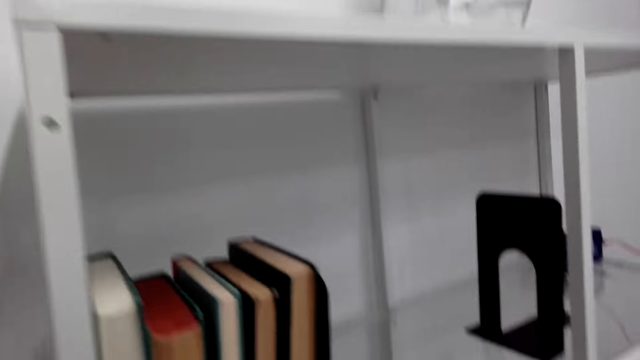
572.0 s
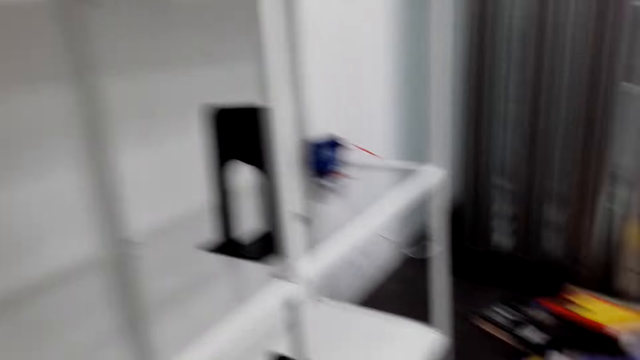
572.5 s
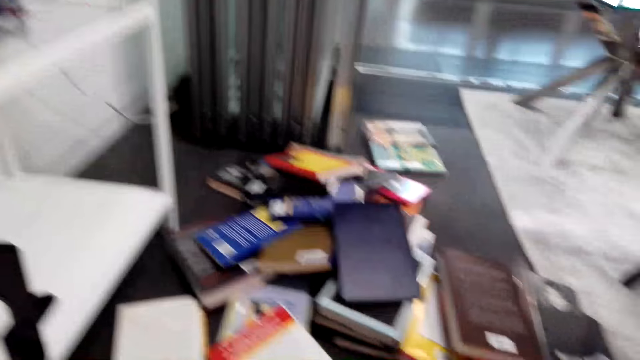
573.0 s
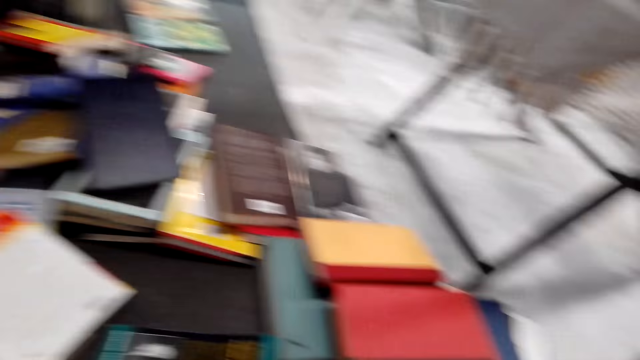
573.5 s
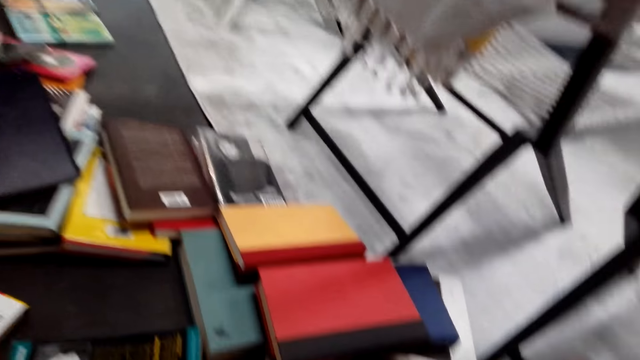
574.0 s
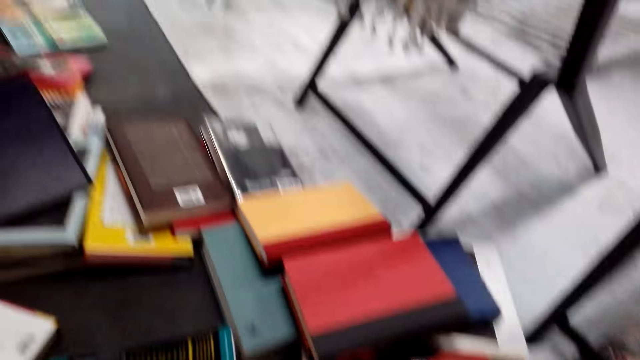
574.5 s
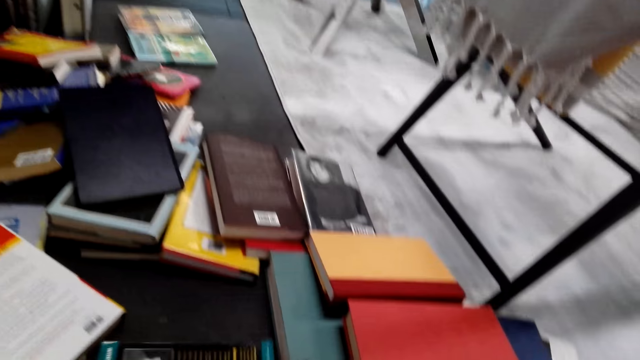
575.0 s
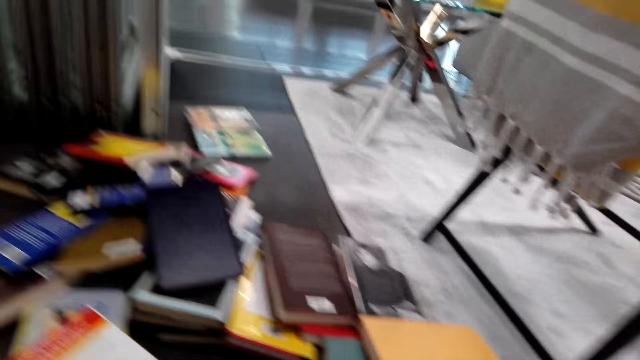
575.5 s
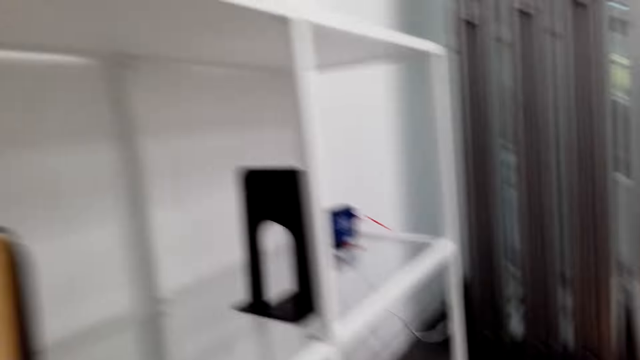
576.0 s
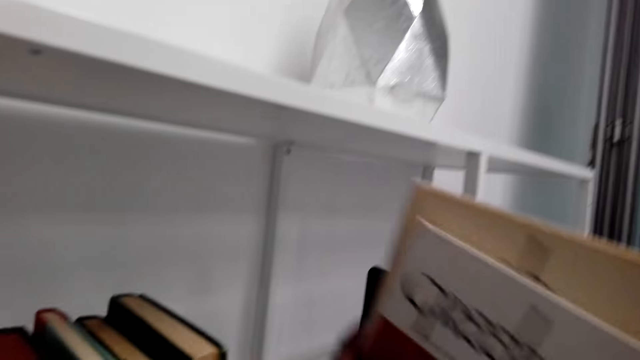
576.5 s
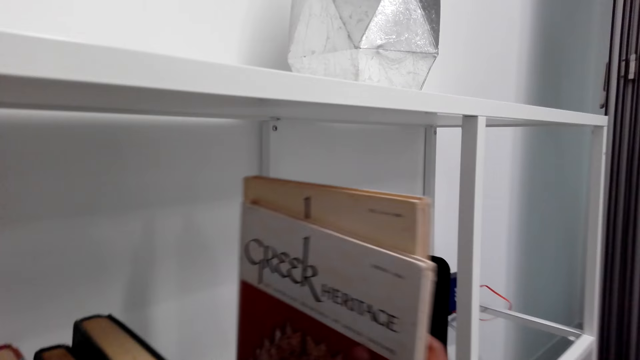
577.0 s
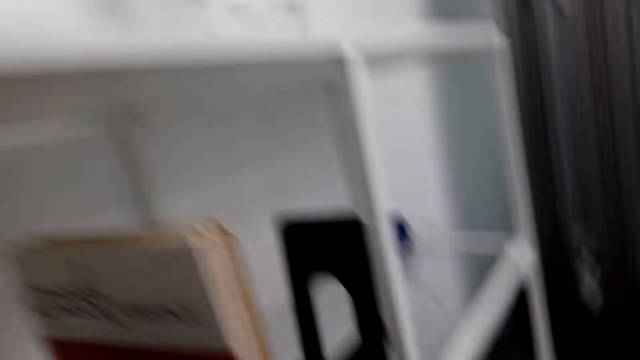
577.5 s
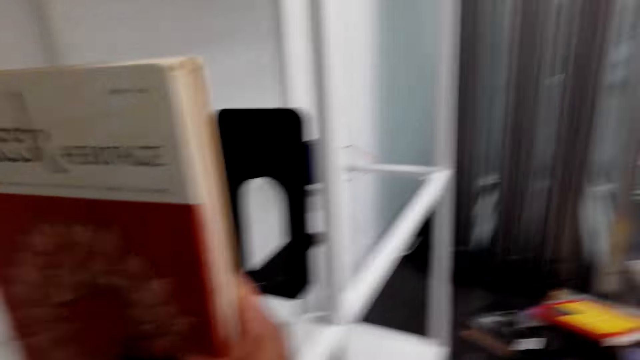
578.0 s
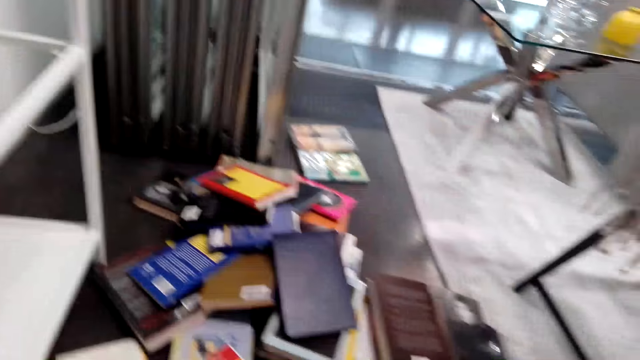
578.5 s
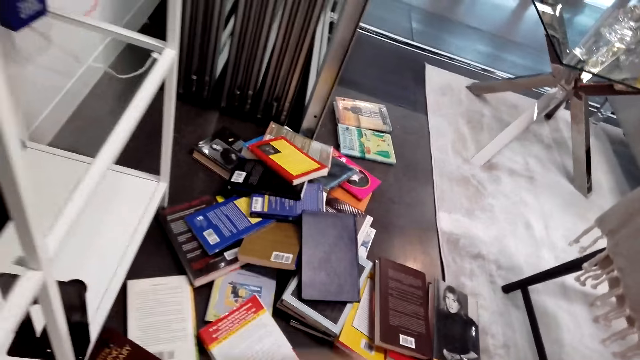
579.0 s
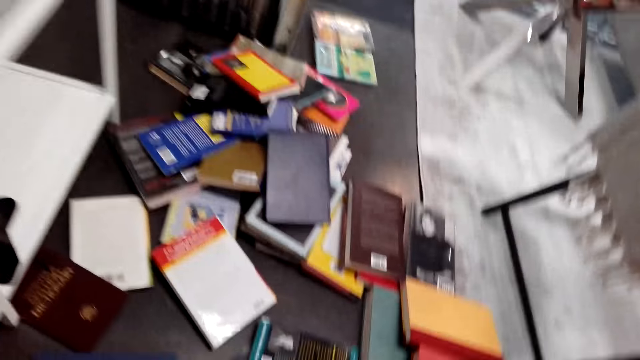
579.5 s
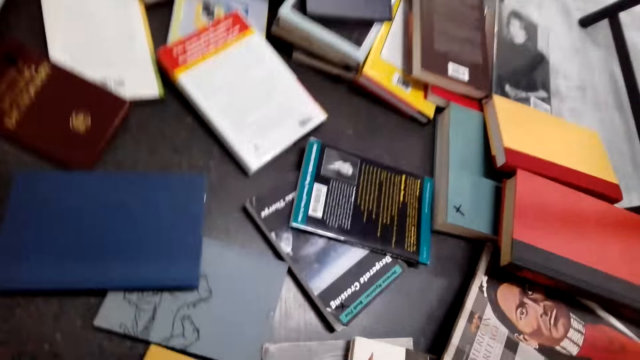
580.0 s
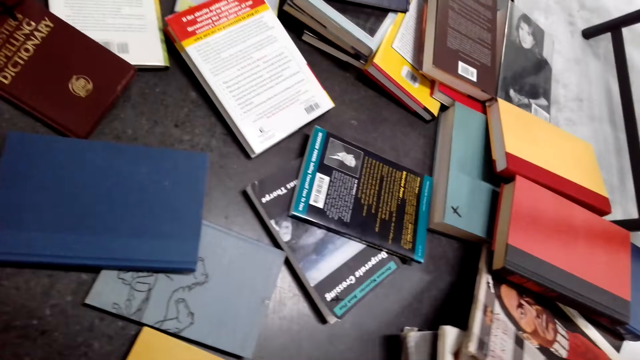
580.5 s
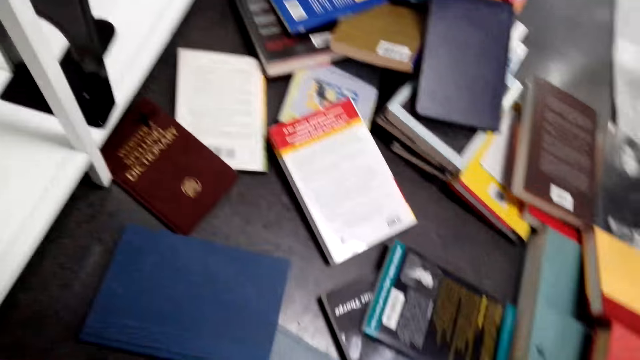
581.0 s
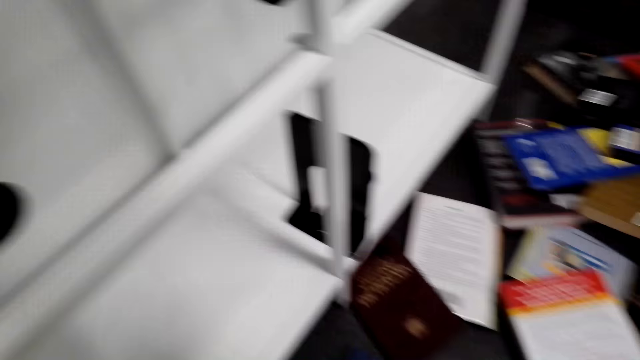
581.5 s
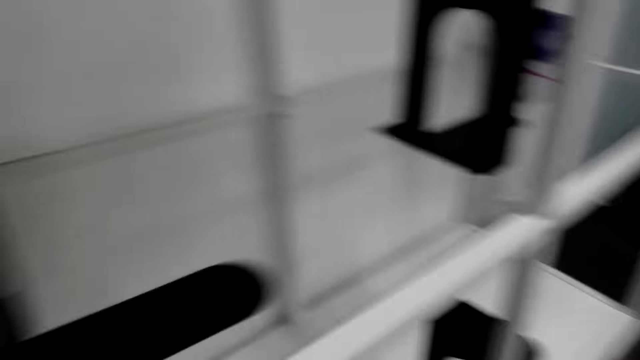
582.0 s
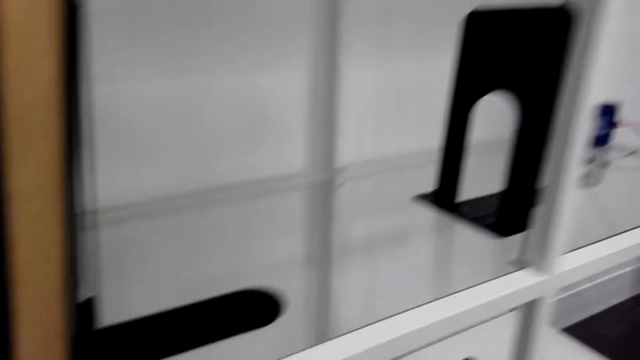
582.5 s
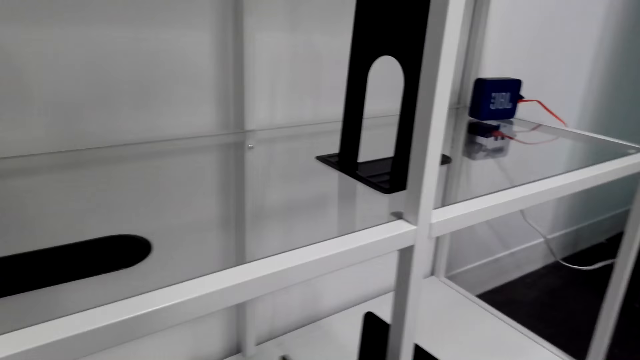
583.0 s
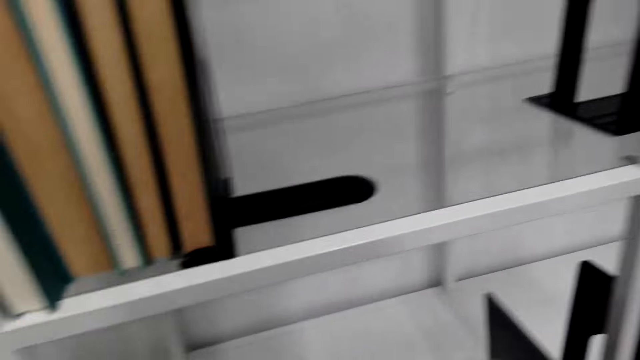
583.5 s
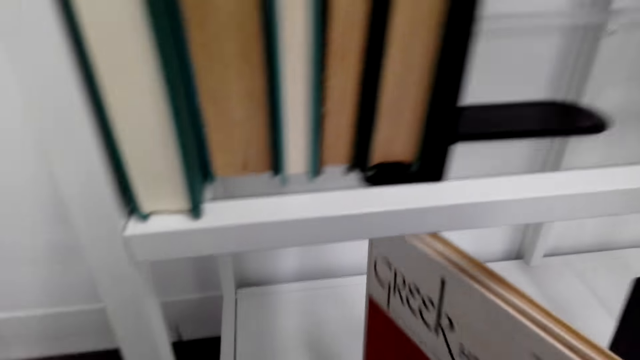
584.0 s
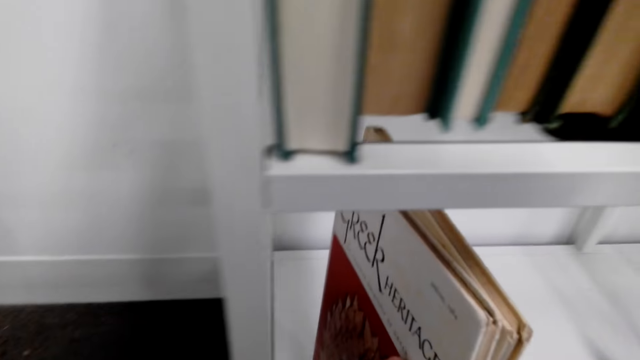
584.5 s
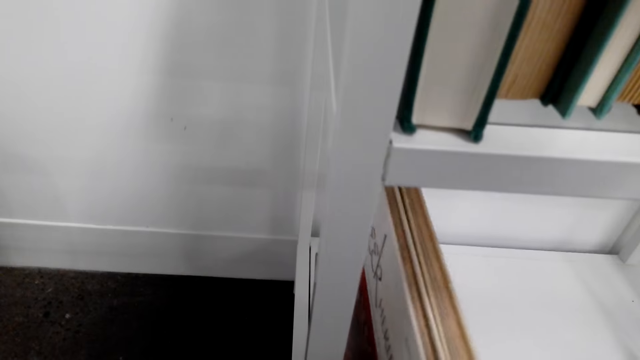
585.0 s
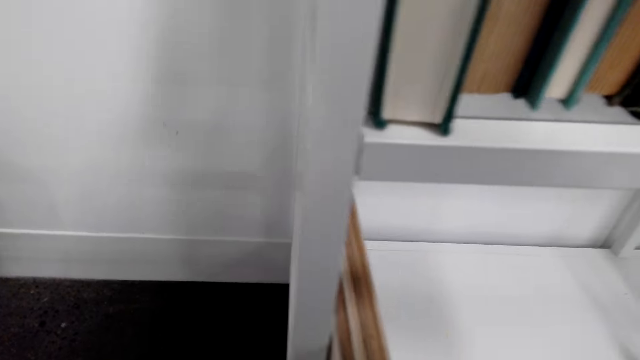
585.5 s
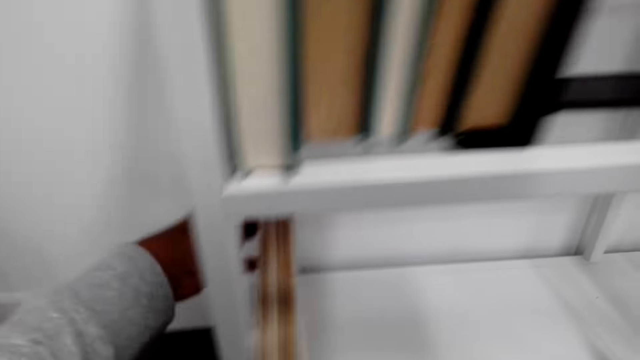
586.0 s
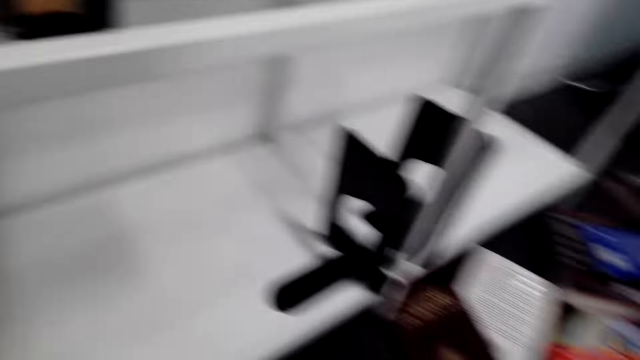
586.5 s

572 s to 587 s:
The camera wearer turns around. They take novels on the floor. They arrange novels in the cabinet. They turn. They take novels on the floor. They arrange the novels in the cabinet.

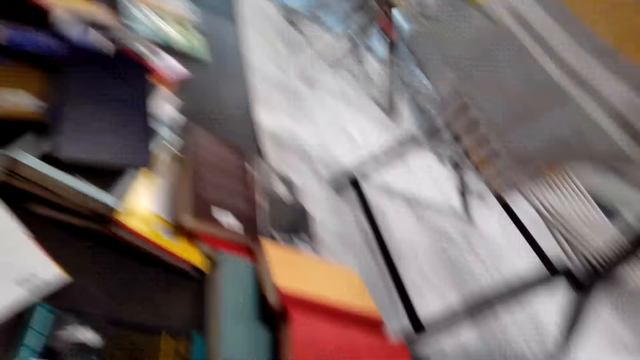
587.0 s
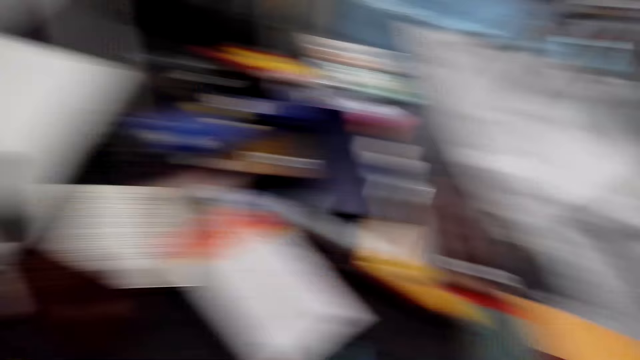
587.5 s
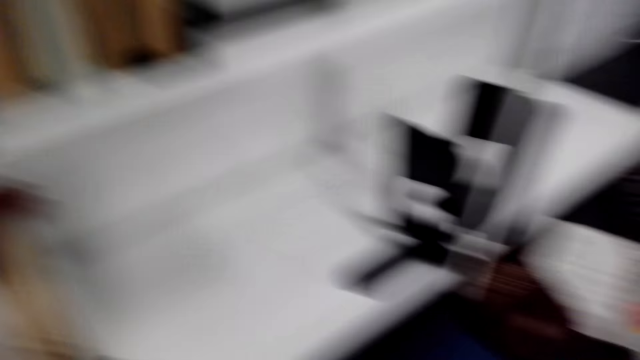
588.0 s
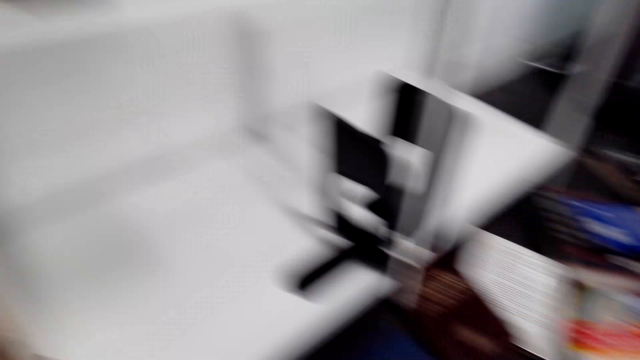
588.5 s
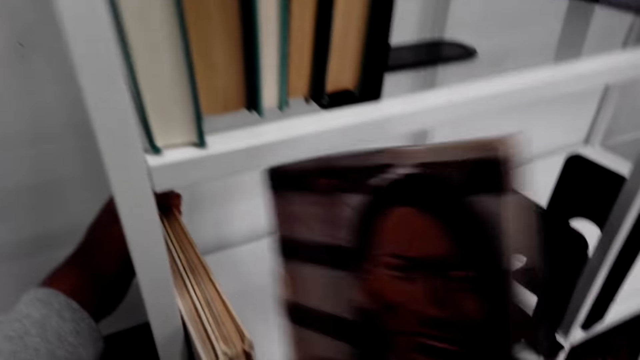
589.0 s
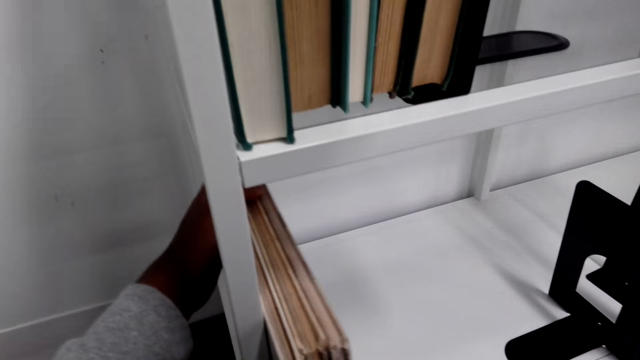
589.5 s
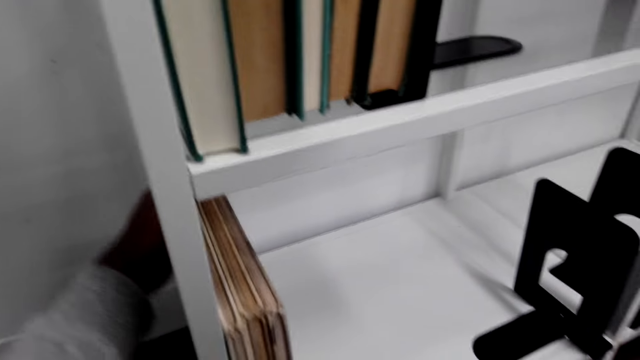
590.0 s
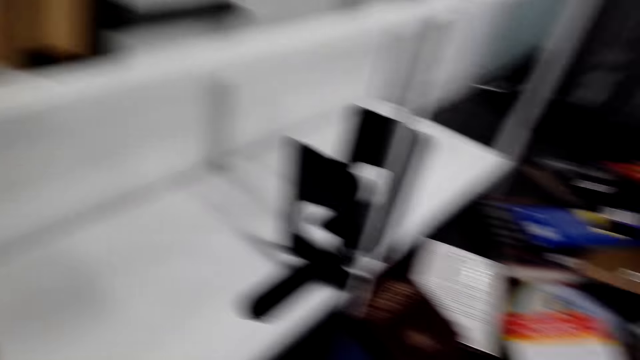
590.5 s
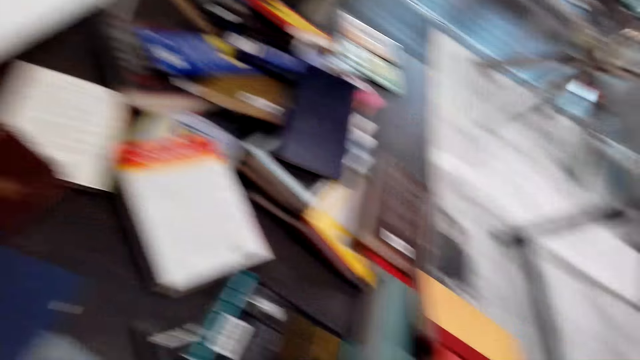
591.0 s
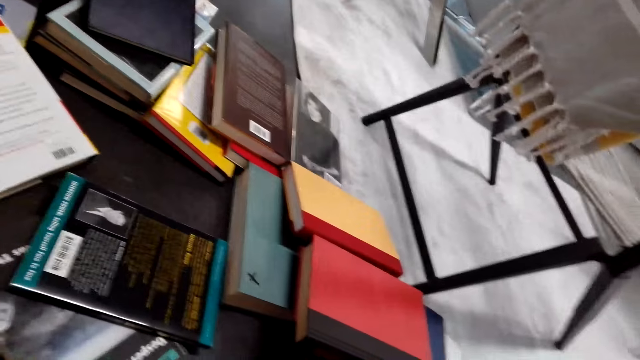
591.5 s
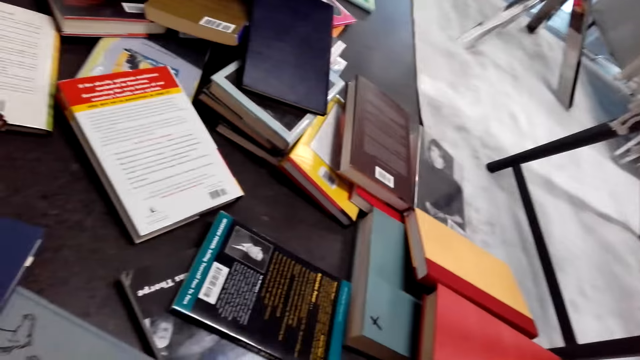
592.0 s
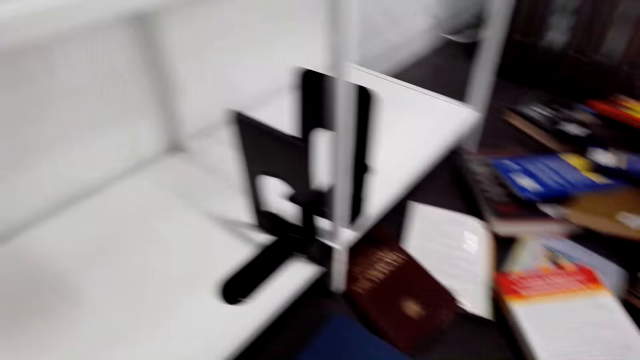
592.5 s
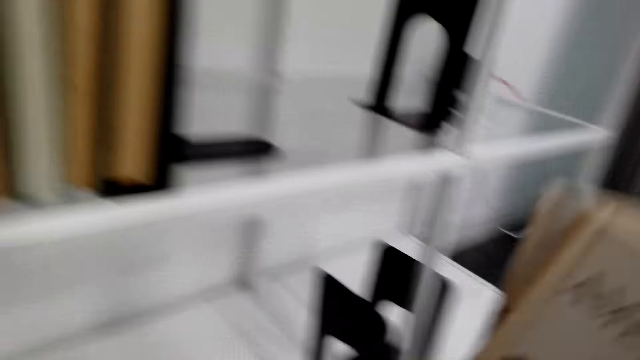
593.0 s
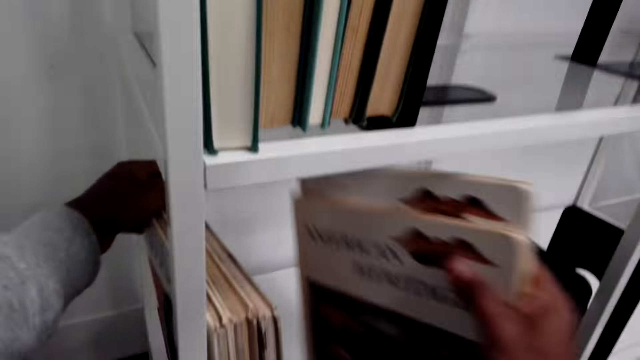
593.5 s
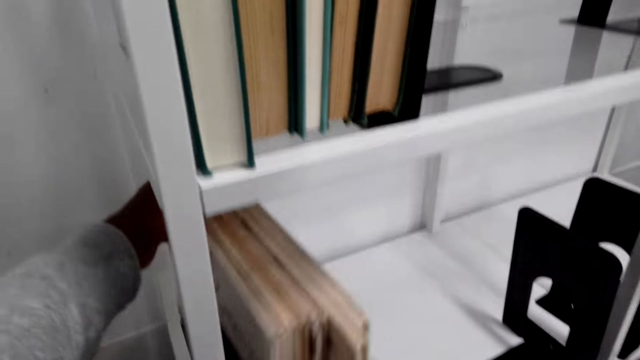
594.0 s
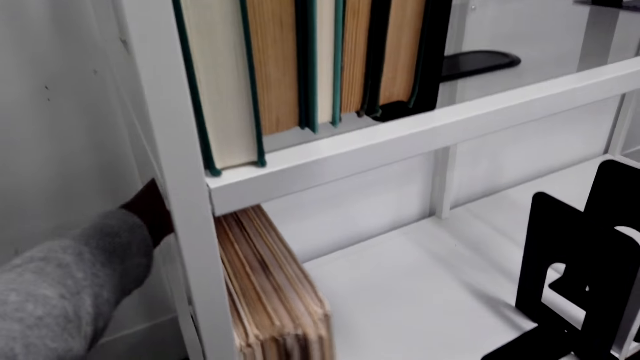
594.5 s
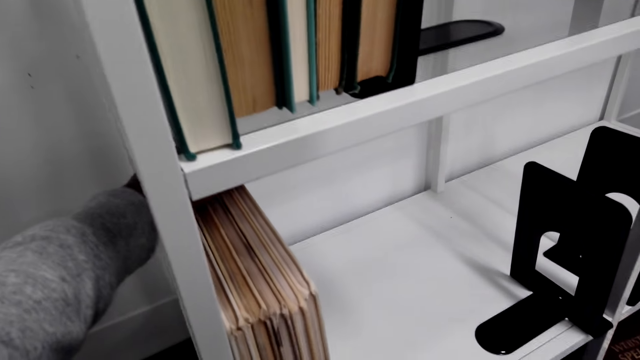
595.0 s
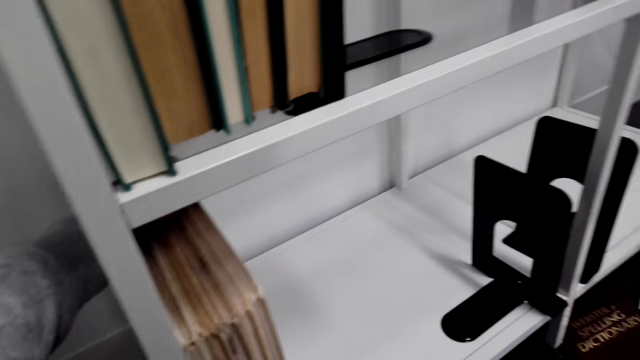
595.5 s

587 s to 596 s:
The camera wearer looks around. They arrange more novels in the book cabinet. They turn. They take novels on the floor. They arrange novels in the book cabinet.
